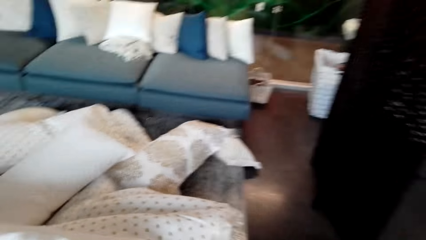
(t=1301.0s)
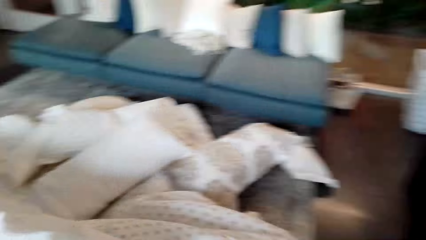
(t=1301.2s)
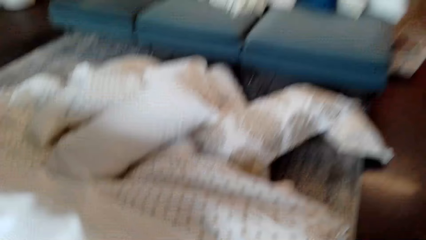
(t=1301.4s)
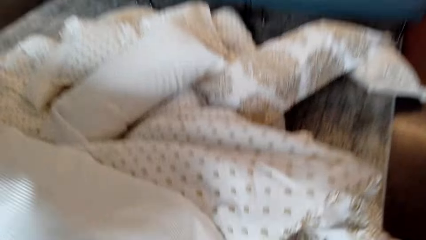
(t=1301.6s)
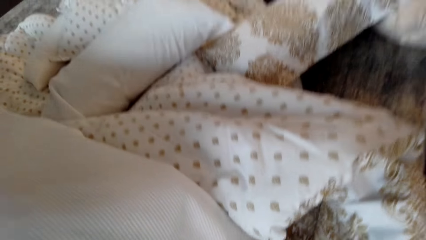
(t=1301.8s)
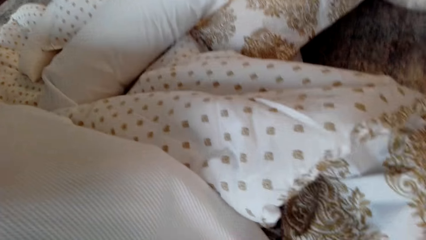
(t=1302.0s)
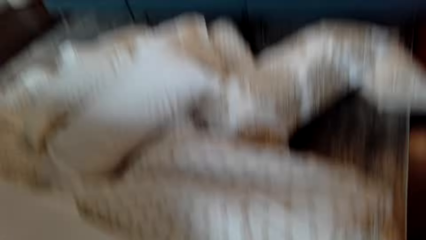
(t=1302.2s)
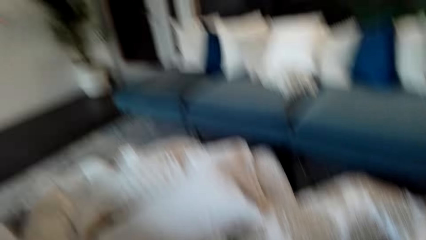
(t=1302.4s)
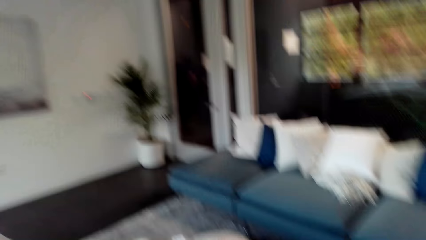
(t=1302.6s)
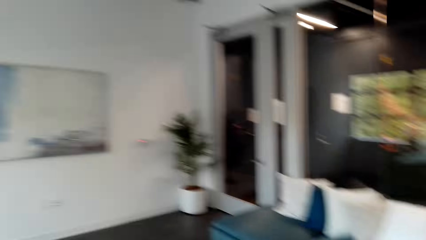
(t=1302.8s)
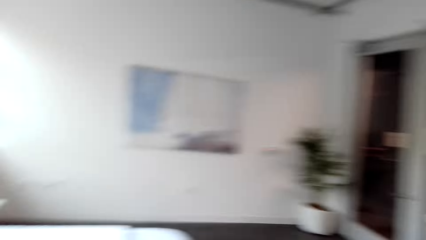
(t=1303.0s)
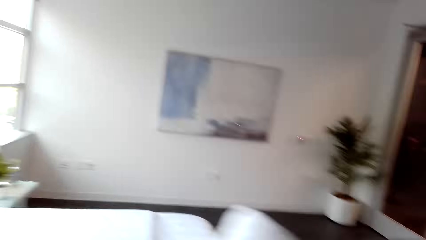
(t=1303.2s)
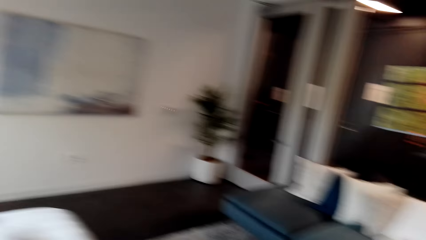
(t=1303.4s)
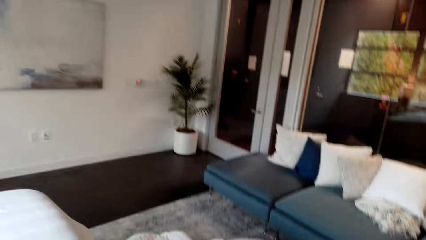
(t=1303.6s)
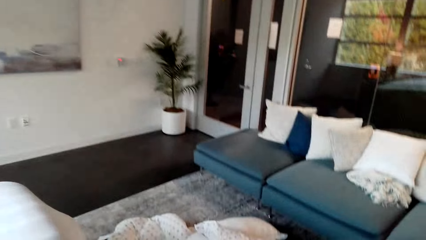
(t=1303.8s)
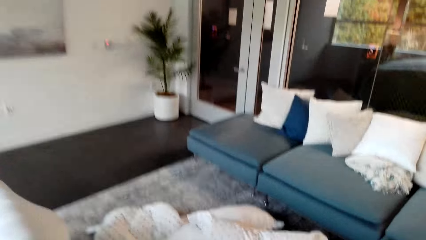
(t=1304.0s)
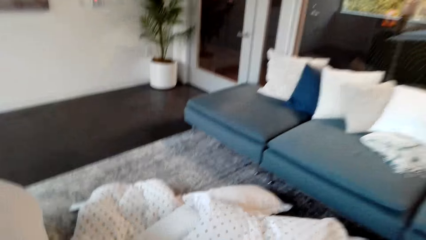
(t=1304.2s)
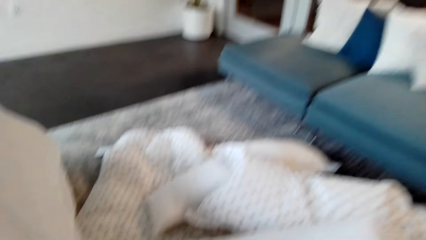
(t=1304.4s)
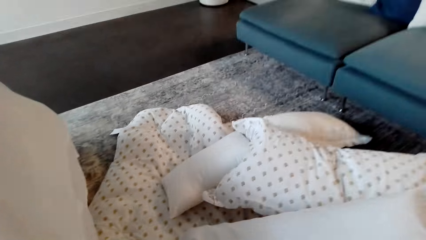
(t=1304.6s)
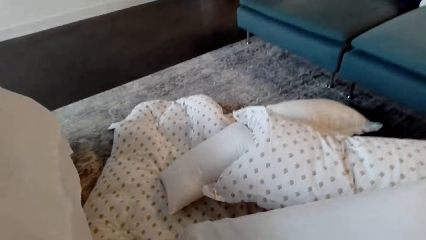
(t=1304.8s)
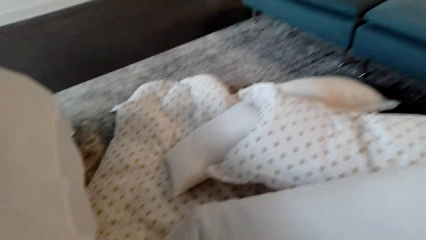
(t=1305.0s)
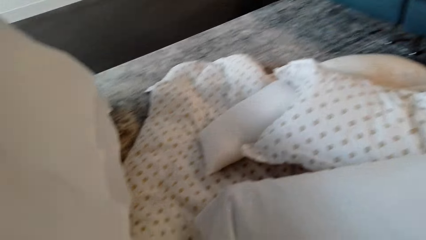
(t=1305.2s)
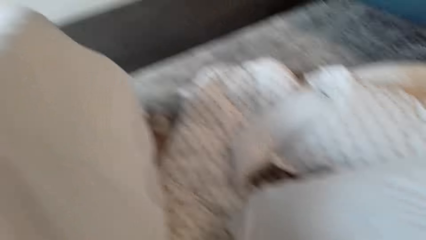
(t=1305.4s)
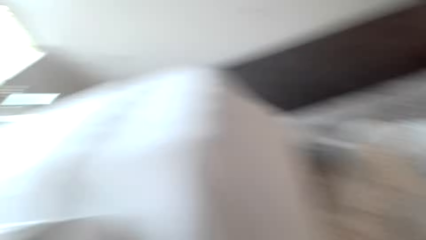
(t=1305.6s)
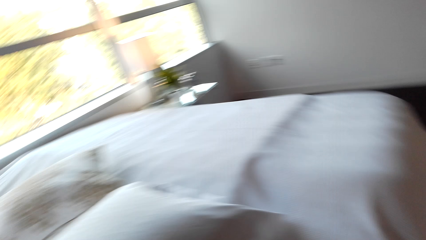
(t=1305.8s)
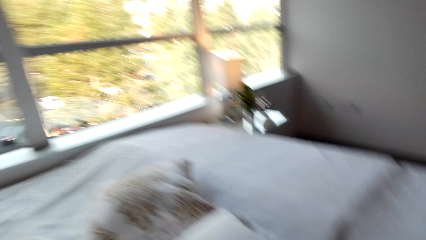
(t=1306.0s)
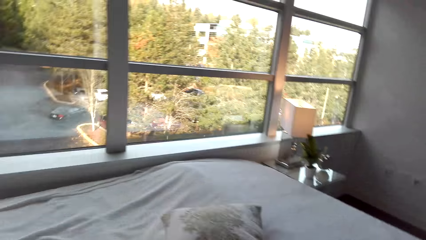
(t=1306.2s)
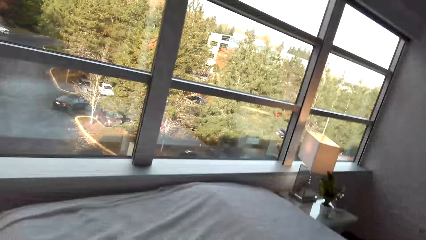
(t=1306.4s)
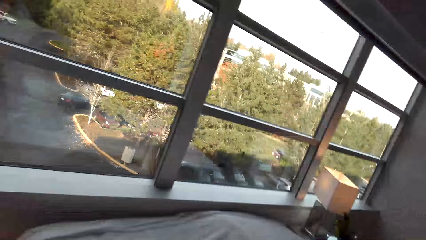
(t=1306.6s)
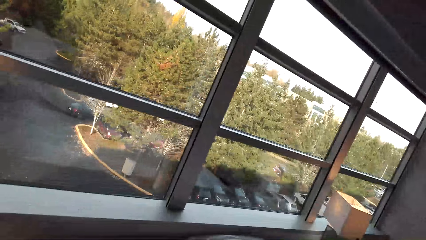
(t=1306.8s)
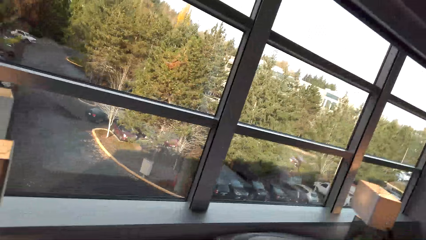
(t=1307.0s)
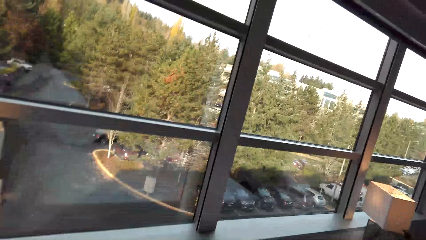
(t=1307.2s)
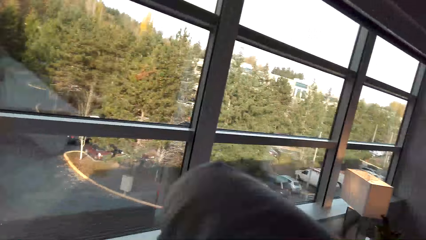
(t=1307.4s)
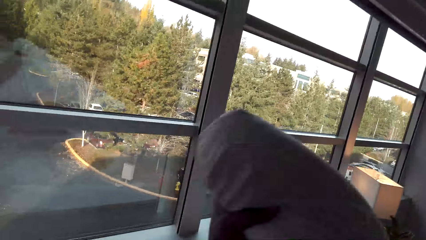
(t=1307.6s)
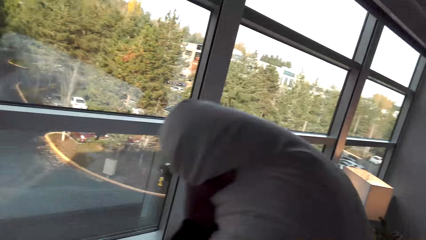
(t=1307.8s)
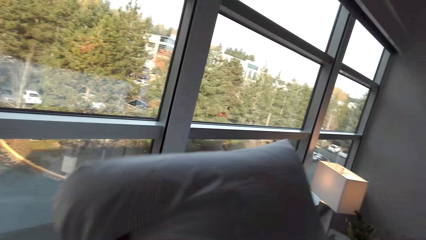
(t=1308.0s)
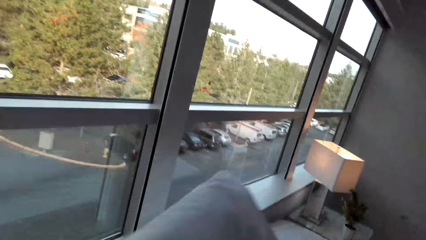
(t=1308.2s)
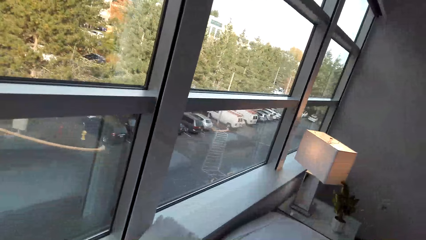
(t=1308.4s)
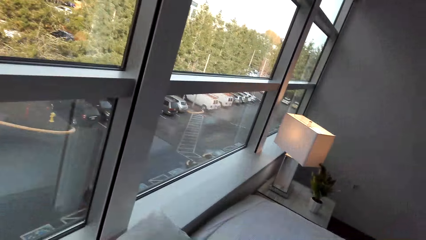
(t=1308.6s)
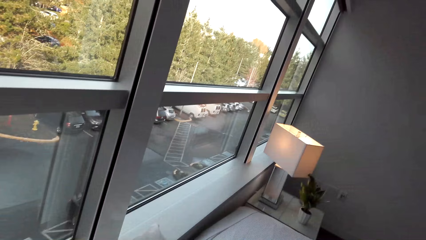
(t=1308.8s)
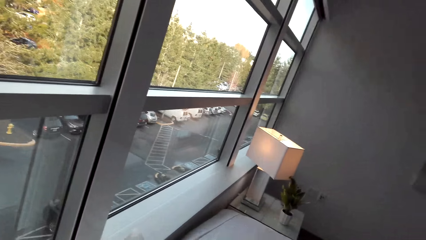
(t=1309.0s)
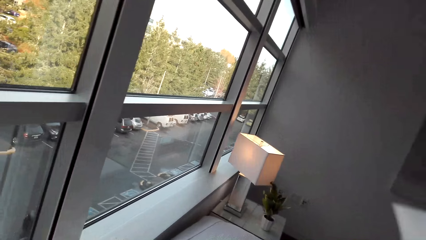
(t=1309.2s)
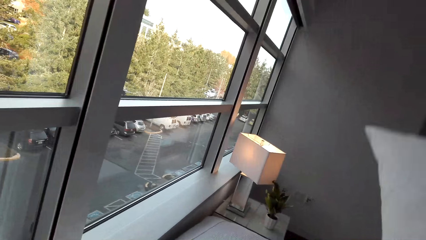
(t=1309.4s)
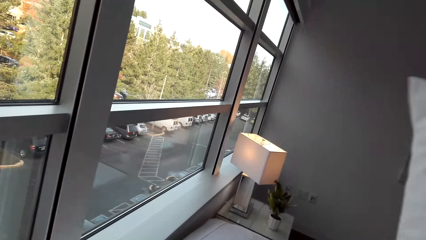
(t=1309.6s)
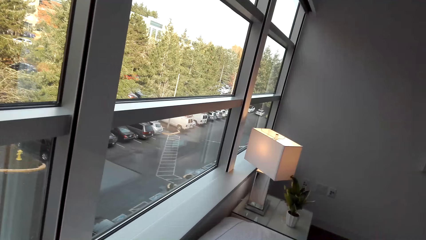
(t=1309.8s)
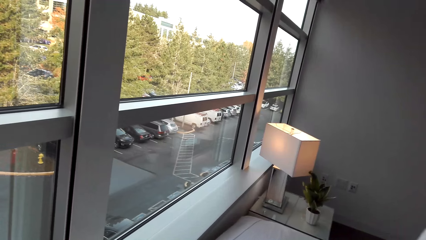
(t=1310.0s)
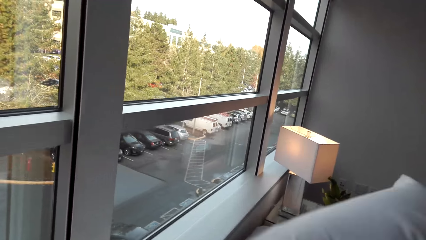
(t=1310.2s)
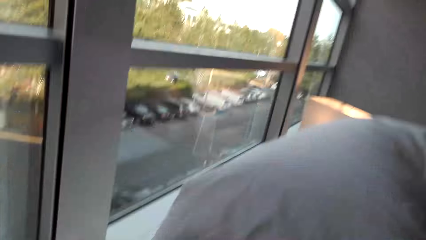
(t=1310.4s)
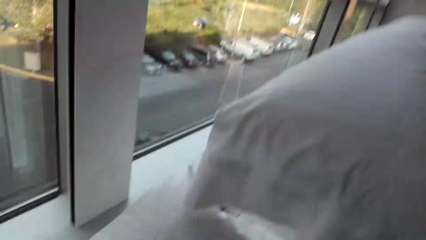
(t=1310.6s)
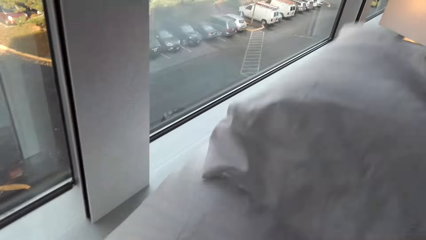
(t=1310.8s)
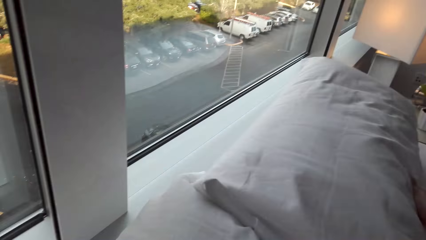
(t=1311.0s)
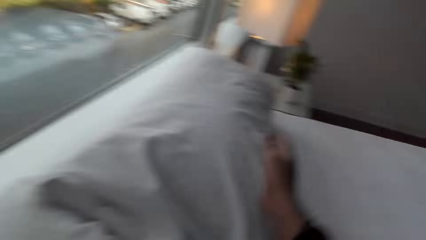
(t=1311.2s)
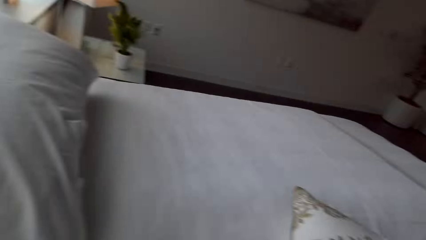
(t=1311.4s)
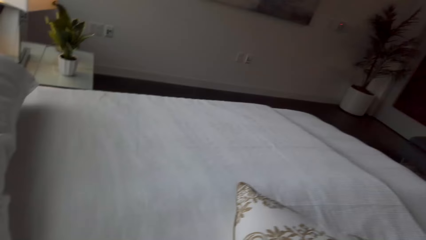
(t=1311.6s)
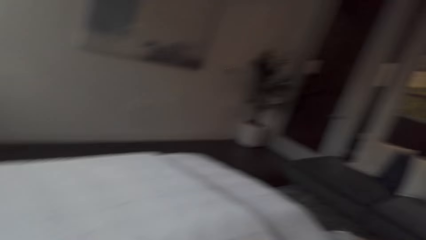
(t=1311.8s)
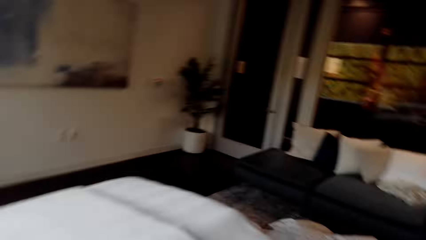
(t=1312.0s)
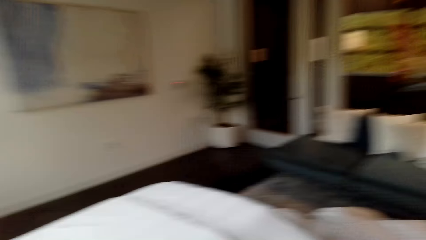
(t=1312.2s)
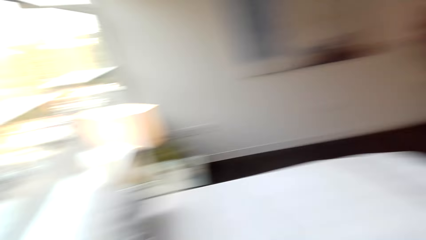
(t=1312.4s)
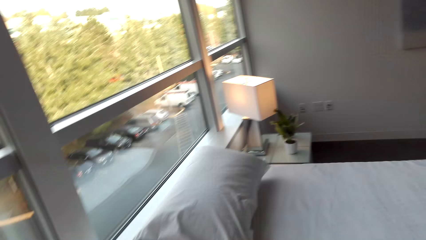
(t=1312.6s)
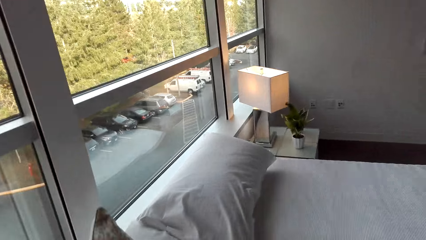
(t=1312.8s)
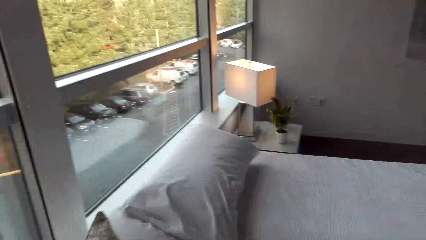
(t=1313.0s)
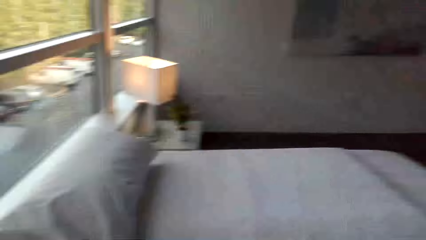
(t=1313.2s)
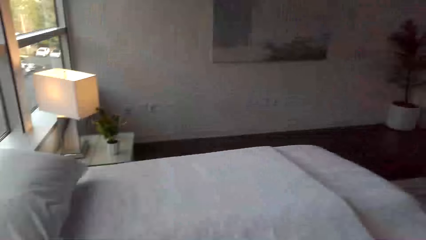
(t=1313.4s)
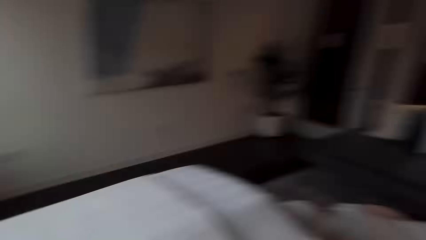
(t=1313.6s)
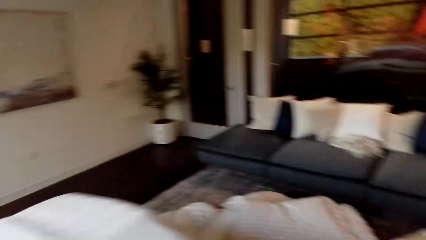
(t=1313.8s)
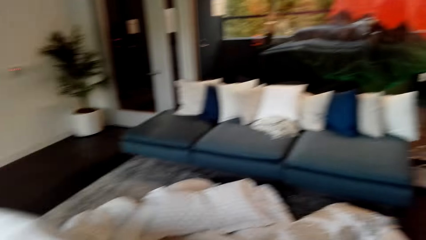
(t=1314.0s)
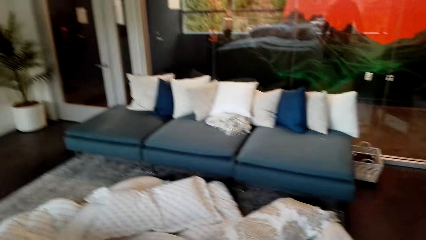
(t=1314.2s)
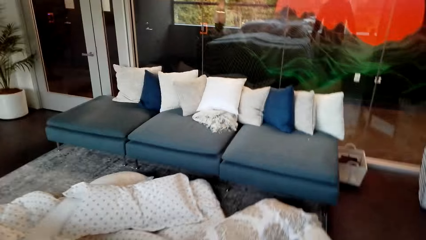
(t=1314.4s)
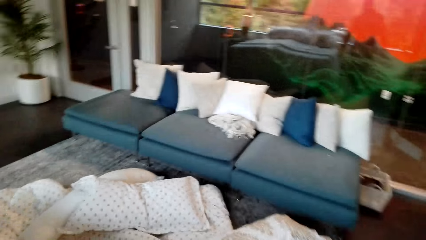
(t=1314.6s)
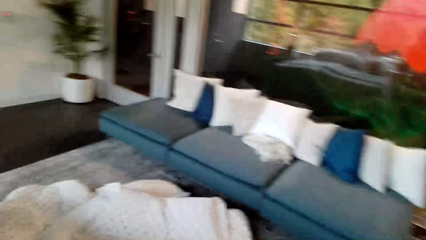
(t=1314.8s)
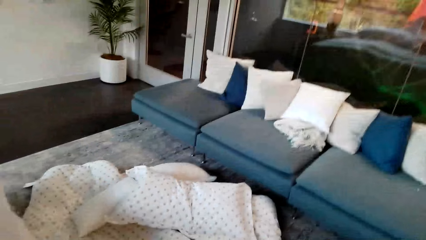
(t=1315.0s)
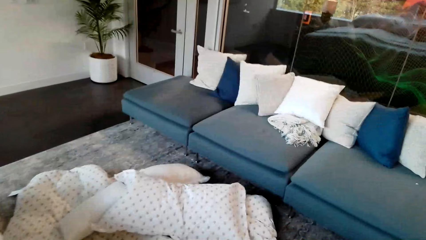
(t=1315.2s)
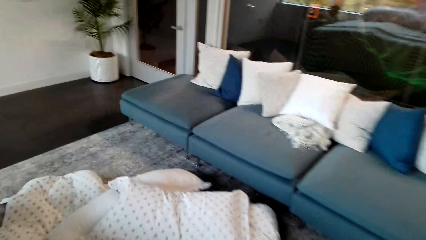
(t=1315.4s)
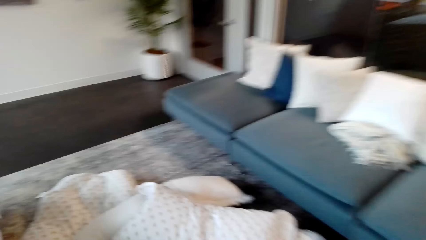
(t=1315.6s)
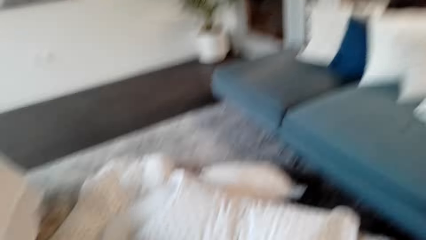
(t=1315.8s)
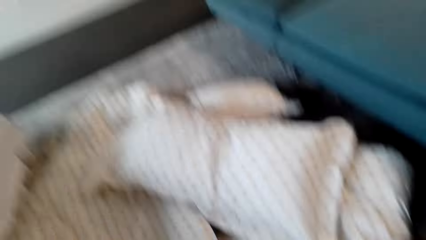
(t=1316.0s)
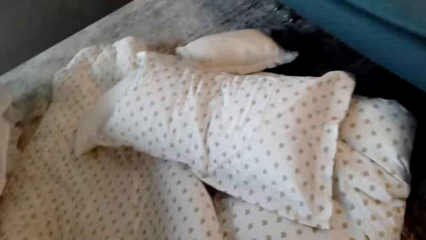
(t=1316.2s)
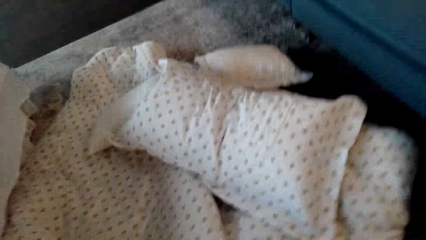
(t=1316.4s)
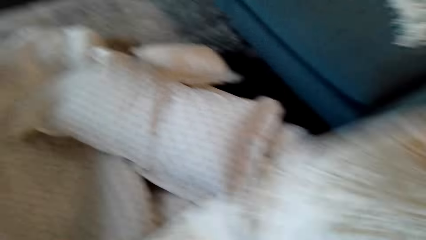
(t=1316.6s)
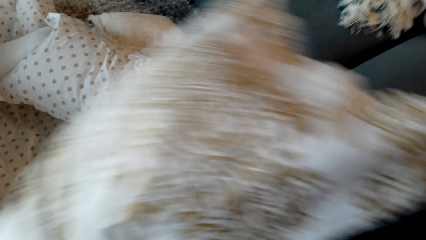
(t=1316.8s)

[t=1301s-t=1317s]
The camera wearer makes his bed. He makes the bed.
